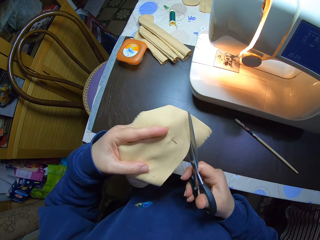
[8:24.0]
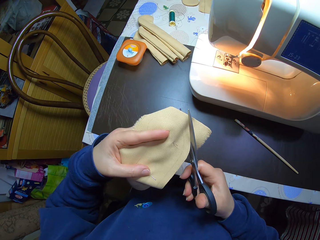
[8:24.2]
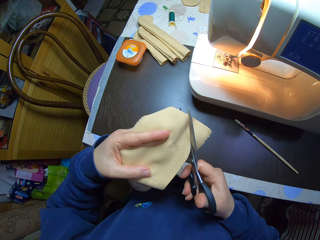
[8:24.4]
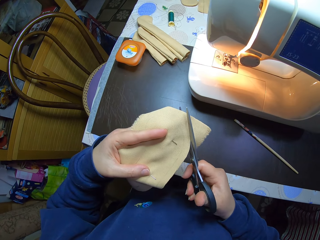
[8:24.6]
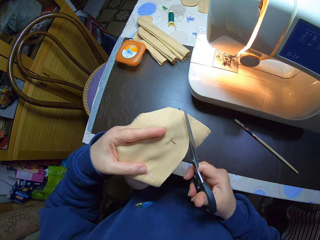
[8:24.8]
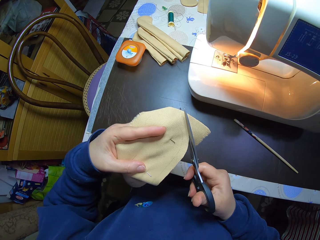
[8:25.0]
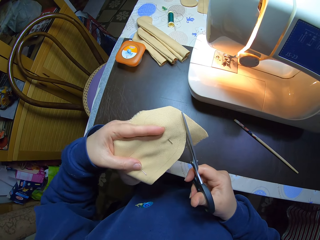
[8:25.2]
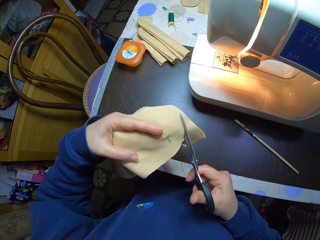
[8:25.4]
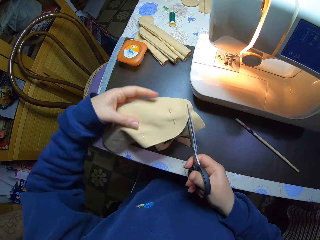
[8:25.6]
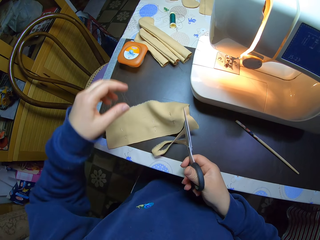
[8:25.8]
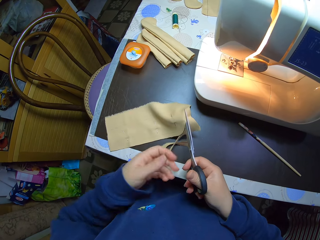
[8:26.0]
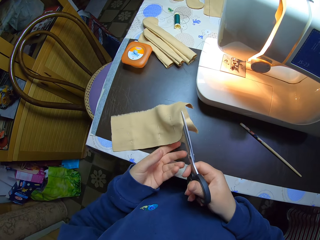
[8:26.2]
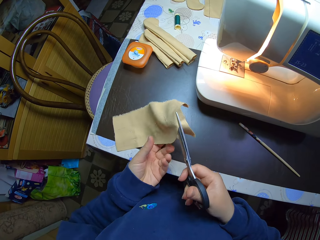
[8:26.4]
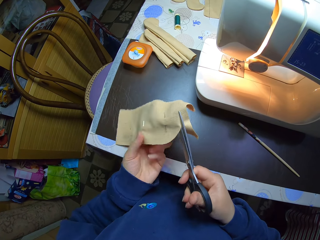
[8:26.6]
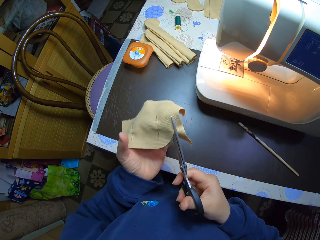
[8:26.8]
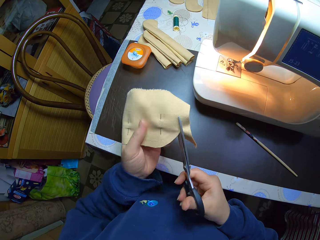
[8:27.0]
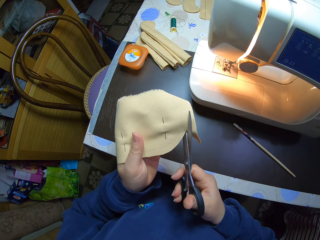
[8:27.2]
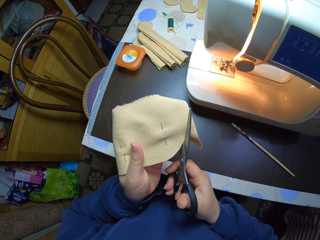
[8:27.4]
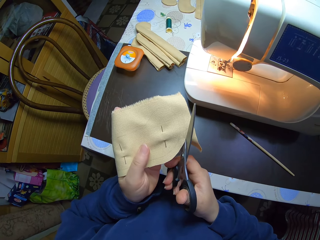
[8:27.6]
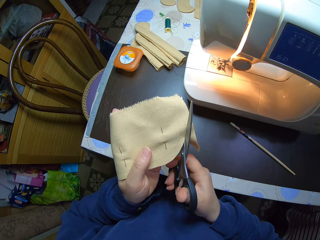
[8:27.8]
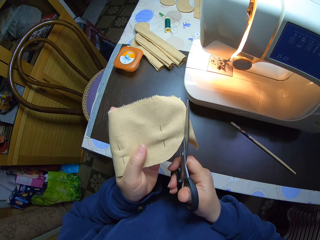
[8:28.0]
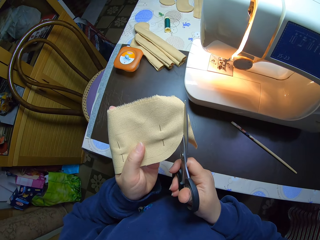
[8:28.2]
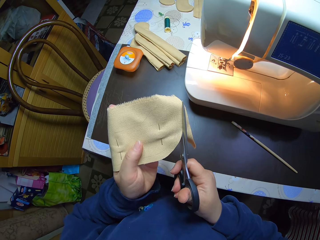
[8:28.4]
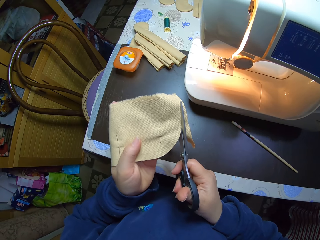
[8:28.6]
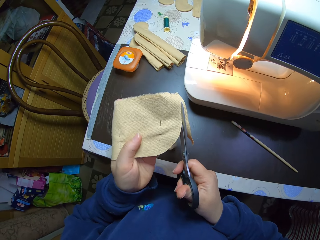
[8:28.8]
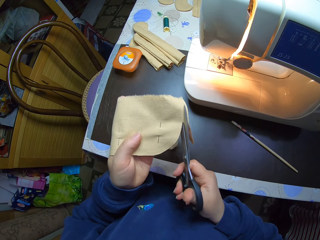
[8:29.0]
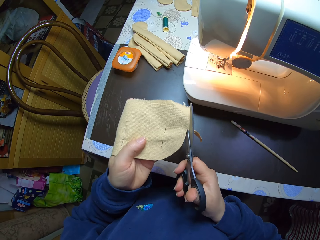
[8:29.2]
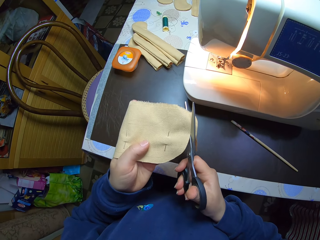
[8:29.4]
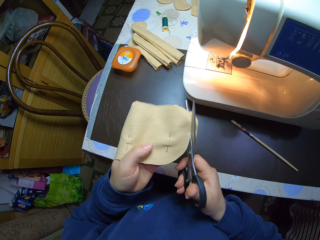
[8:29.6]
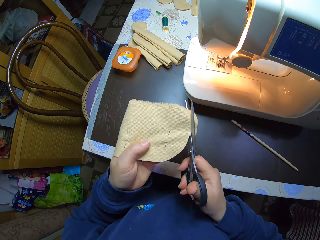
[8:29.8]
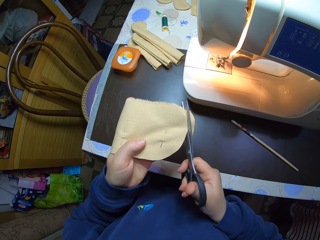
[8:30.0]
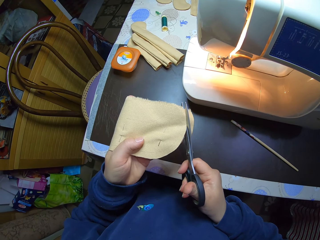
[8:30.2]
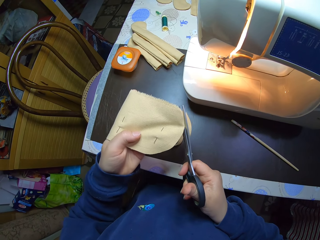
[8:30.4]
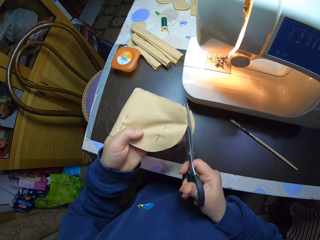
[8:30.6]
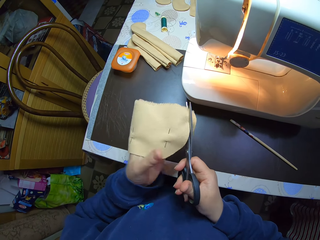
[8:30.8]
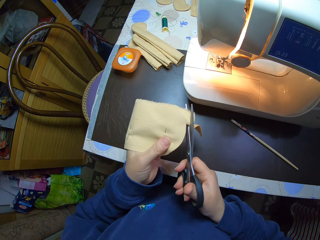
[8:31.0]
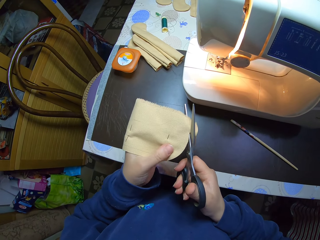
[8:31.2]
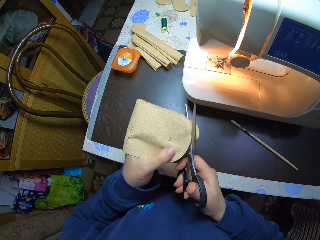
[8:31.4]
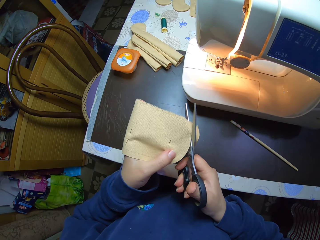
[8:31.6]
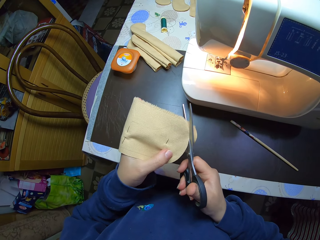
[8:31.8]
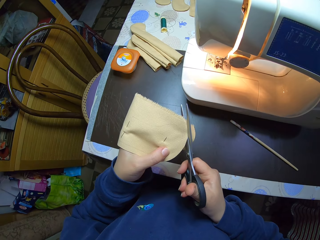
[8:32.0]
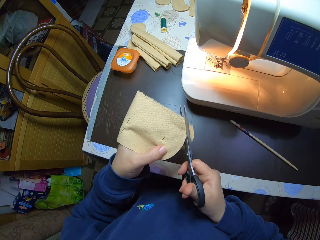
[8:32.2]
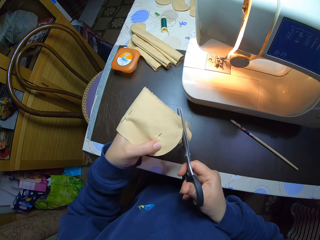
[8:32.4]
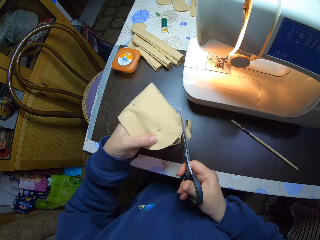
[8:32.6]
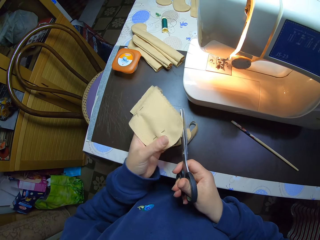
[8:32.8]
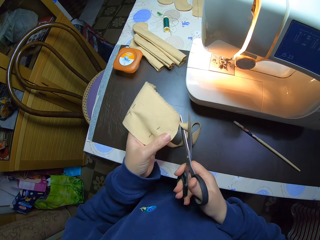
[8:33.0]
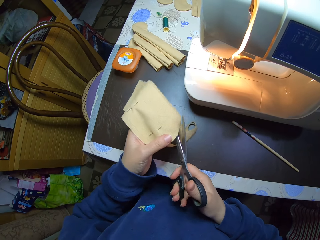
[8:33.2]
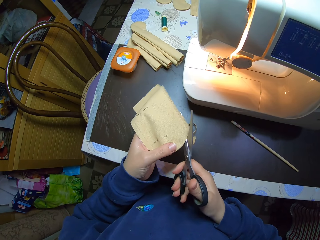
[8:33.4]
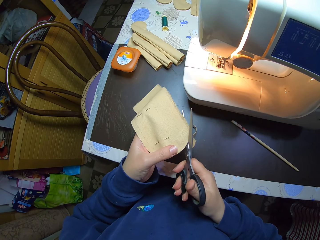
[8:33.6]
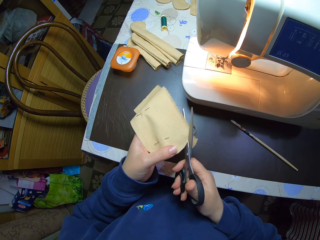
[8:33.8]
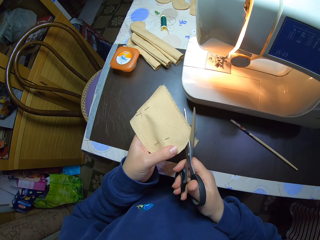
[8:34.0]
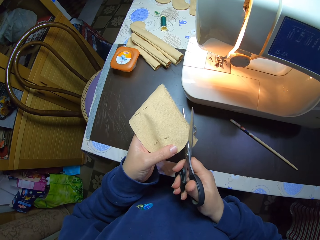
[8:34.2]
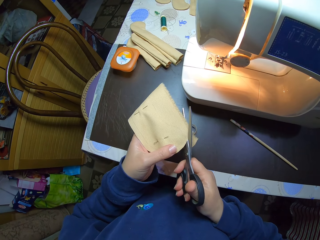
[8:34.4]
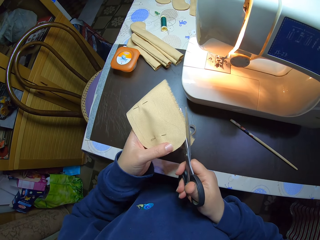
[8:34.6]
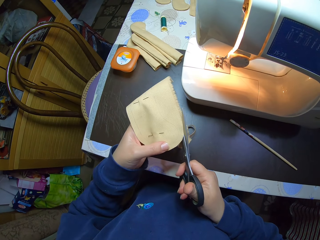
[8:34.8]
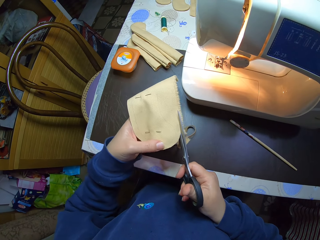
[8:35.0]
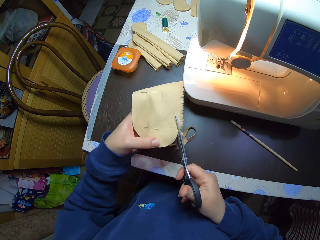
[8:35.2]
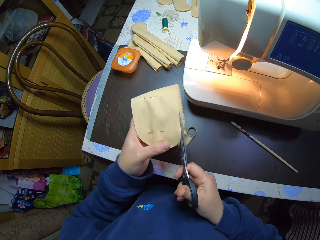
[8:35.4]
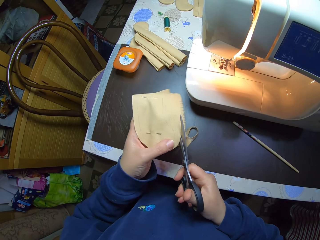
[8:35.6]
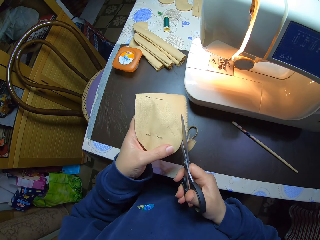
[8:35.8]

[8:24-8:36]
The camera wearer moves the piece of cloth. They cut the piece of cloth.

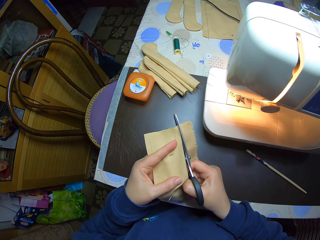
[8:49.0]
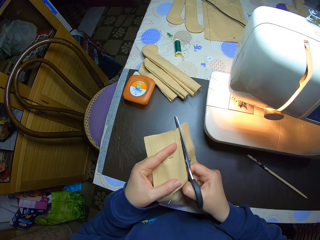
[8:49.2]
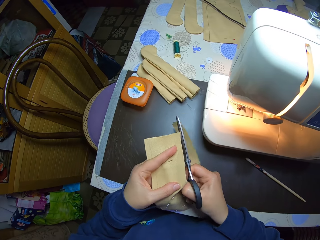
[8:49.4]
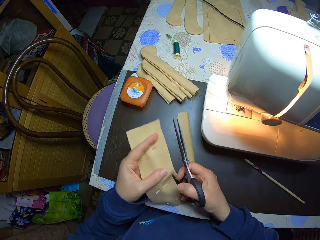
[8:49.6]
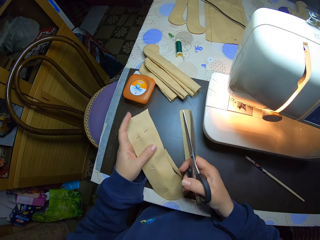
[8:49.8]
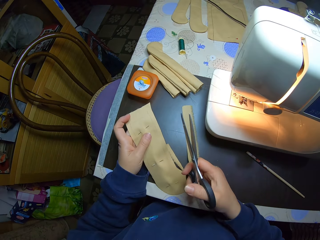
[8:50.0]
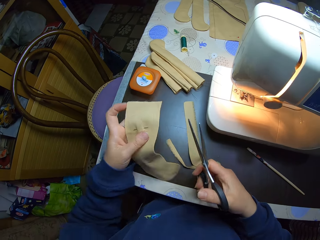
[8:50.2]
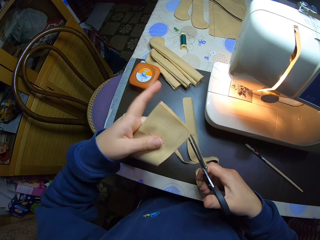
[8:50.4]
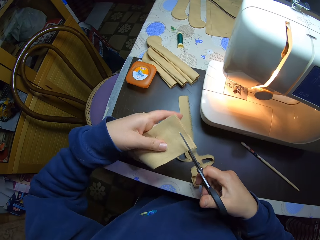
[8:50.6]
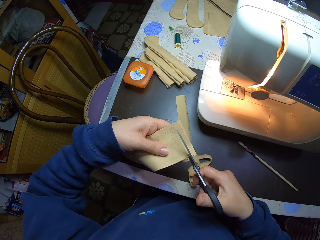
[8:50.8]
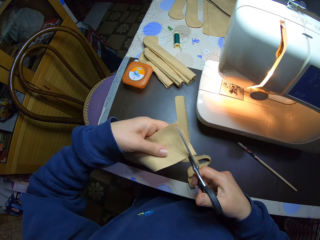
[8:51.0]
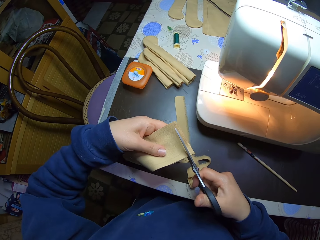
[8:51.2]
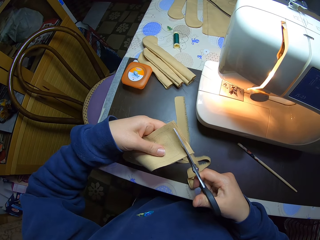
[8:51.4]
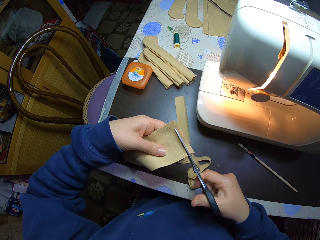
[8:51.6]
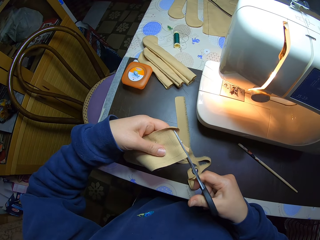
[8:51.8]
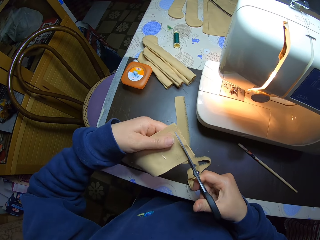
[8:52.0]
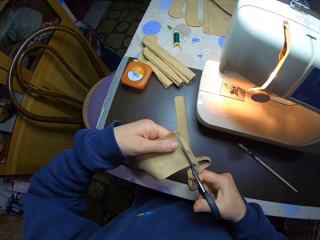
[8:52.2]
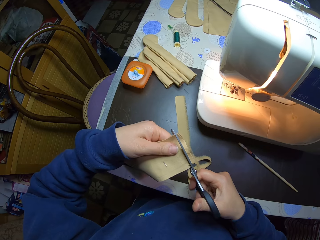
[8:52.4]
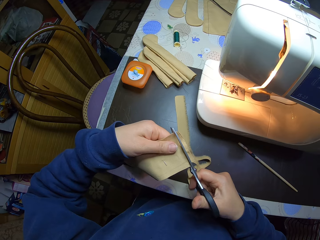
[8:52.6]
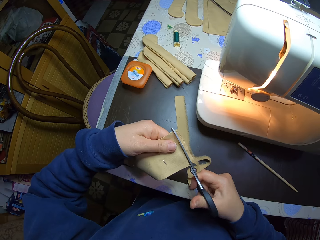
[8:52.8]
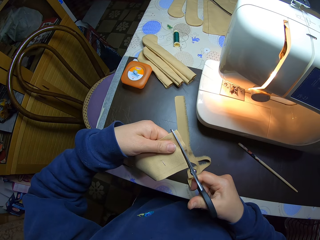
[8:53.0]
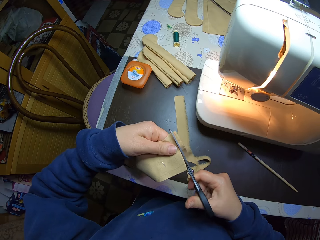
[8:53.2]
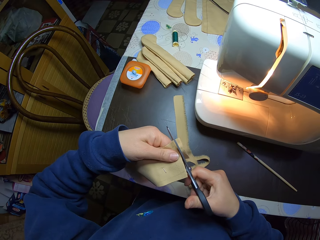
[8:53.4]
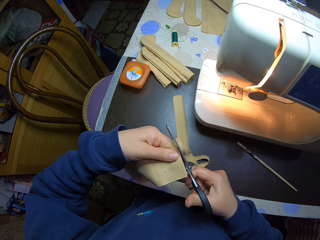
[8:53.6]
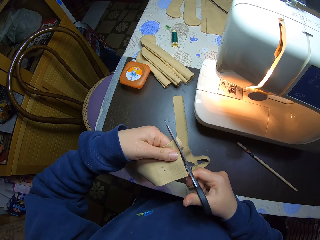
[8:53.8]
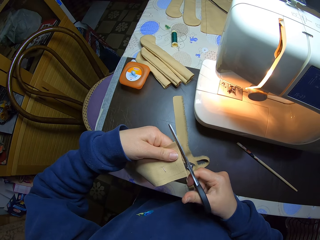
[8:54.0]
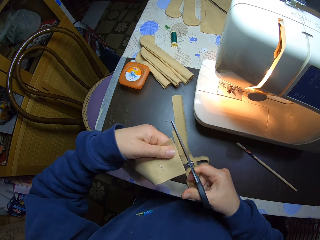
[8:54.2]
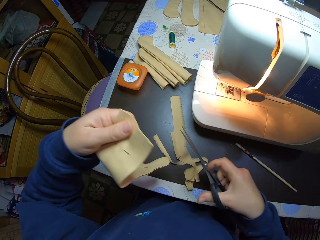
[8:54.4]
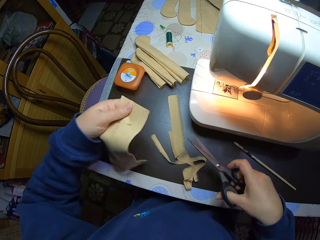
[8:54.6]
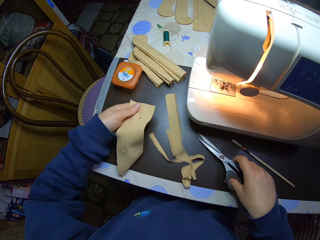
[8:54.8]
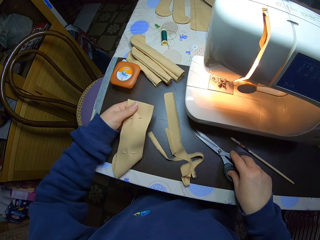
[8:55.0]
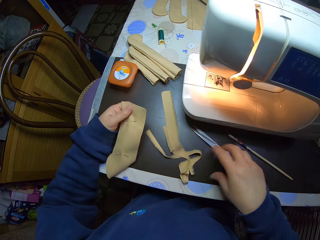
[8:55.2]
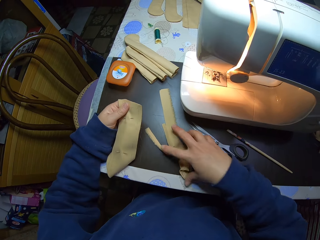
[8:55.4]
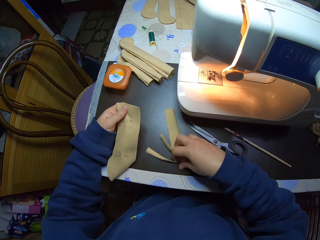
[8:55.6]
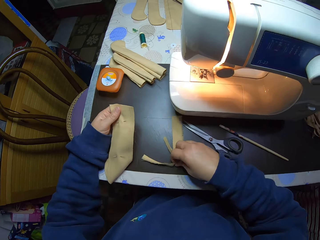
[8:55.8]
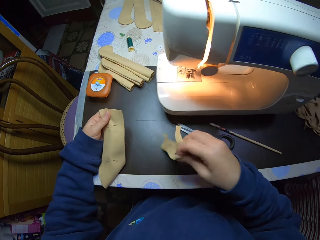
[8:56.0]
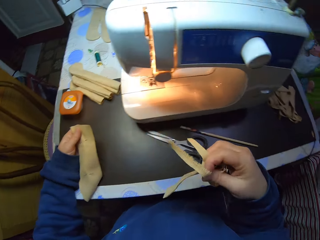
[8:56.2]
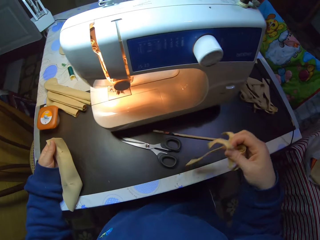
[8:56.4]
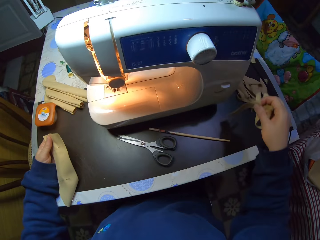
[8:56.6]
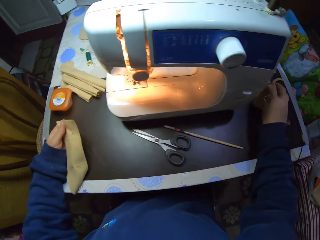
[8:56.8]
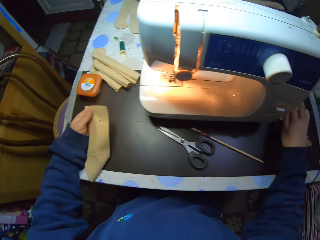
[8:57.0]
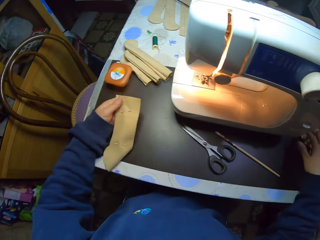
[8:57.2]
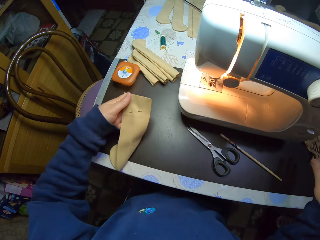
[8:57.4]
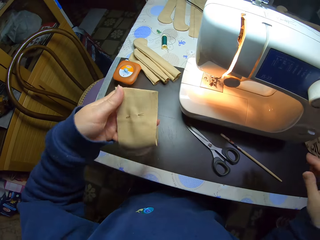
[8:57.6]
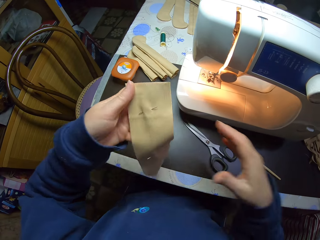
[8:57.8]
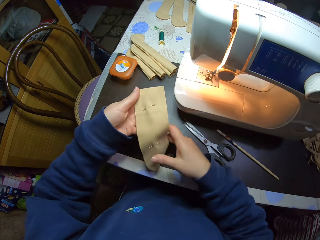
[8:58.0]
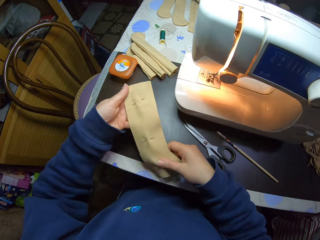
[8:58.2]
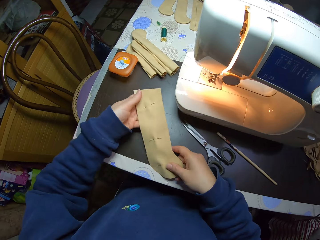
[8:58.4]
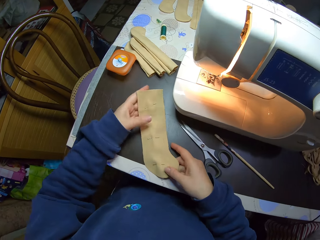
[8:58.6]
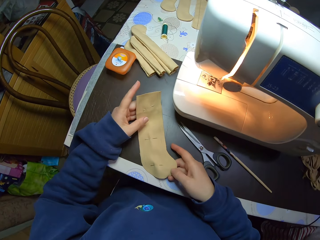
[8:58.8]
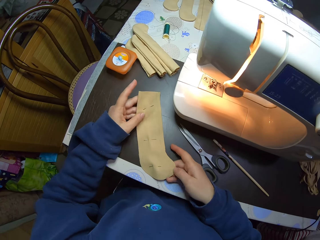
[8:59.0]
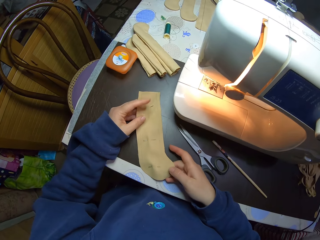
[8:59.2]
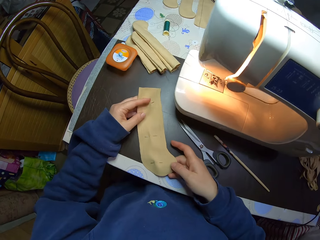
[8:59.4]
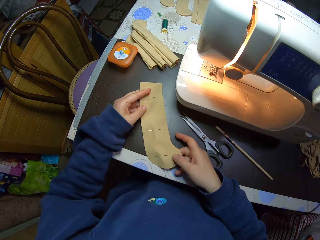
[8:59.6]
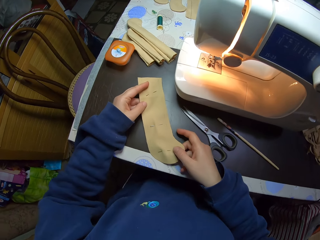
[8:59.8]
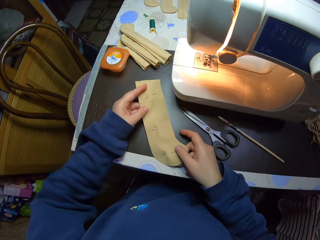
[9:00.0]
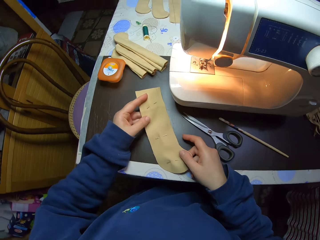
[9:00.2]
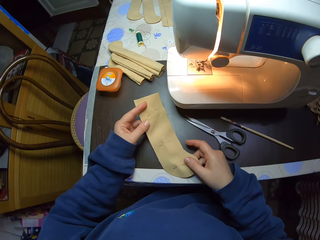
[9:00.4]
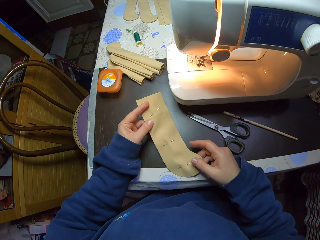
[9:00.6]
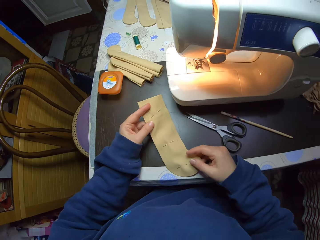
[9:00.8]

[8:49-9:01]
The camera wearer moves the piece of cloth. She cuts the piece of cloth. She puts the scissors on the table. She picks up pieces of the material from the table with her right hand. She drops the pieces of the material on the table with her right hand. She holds the material with both hands. She moves the piece of cloth. She drops the material on the table with both hands.
